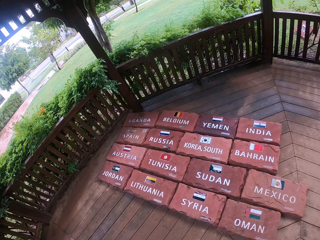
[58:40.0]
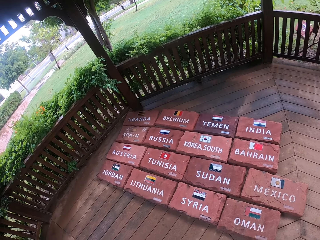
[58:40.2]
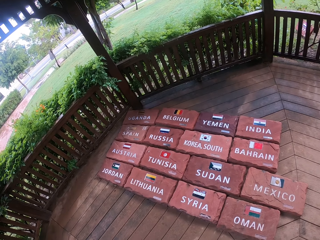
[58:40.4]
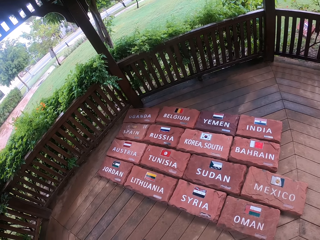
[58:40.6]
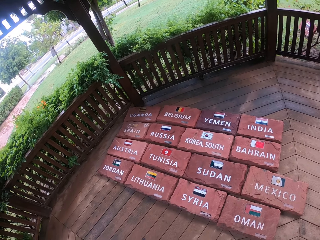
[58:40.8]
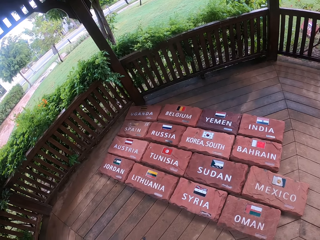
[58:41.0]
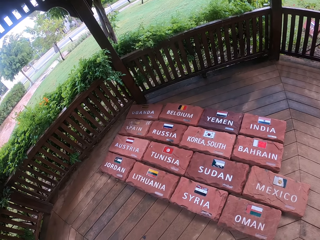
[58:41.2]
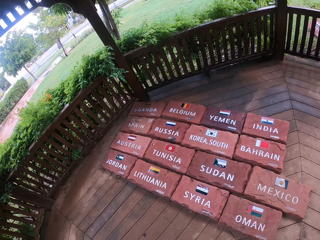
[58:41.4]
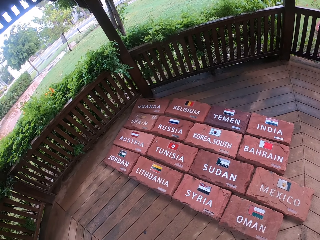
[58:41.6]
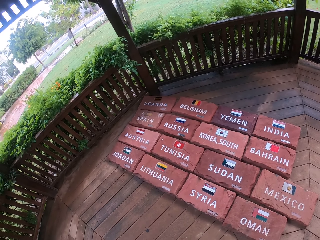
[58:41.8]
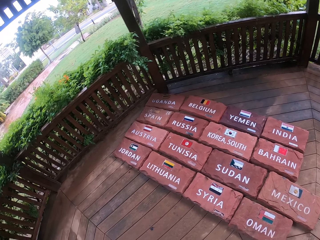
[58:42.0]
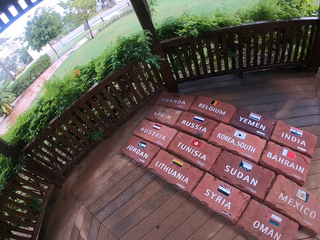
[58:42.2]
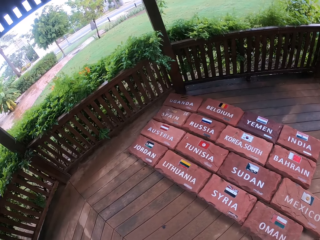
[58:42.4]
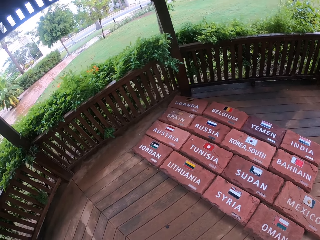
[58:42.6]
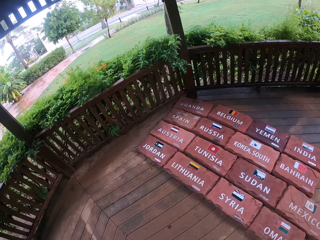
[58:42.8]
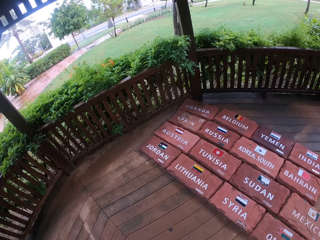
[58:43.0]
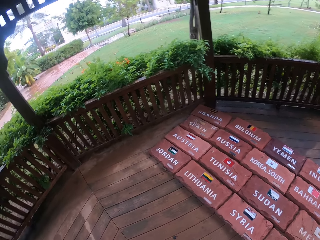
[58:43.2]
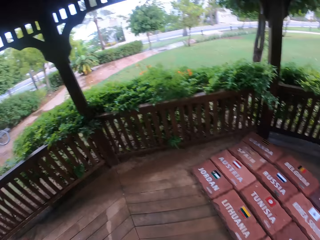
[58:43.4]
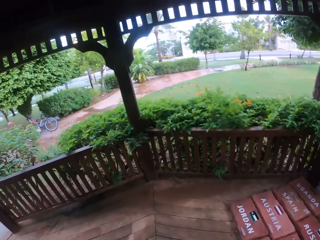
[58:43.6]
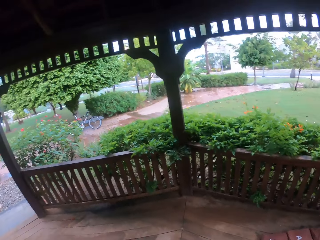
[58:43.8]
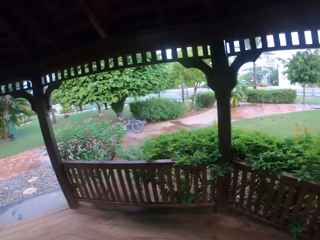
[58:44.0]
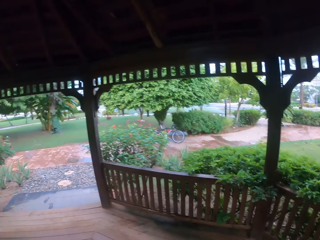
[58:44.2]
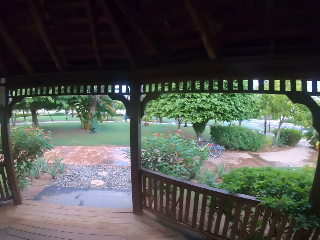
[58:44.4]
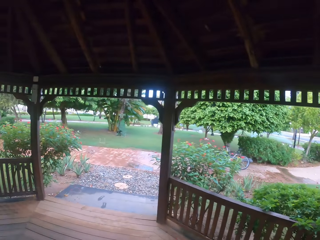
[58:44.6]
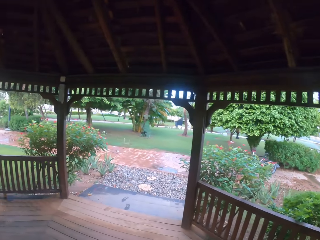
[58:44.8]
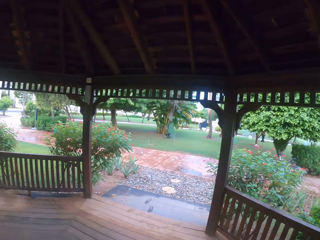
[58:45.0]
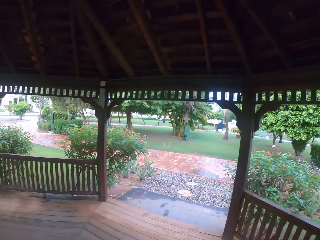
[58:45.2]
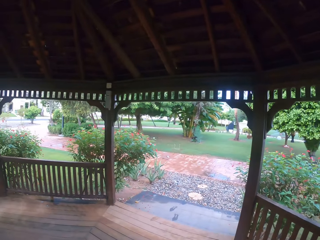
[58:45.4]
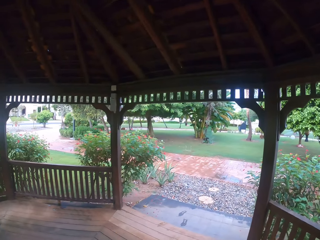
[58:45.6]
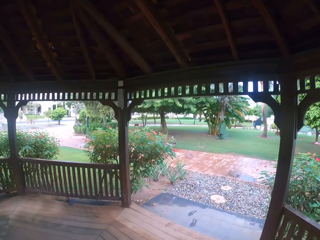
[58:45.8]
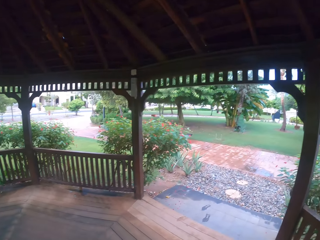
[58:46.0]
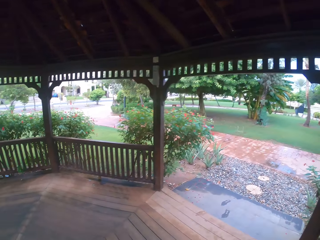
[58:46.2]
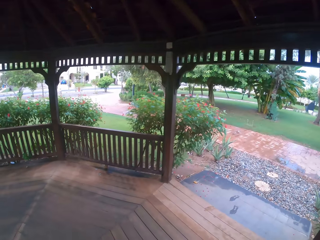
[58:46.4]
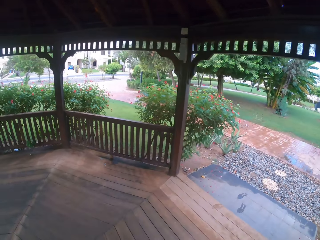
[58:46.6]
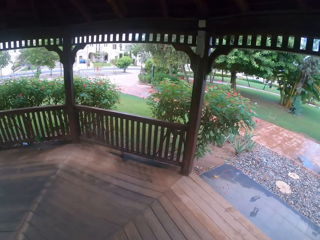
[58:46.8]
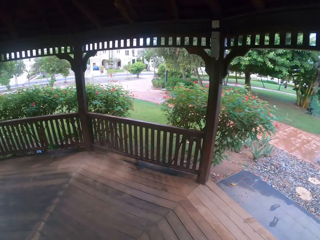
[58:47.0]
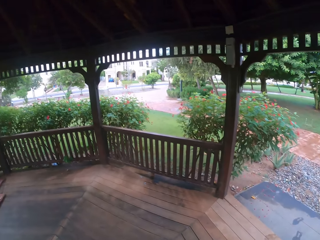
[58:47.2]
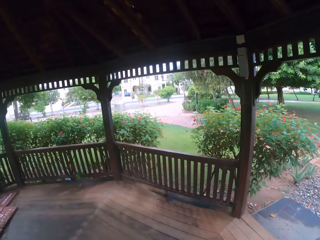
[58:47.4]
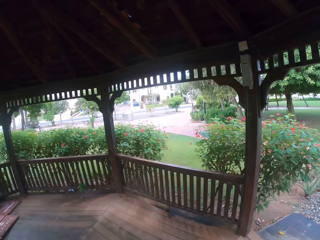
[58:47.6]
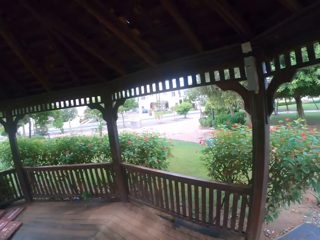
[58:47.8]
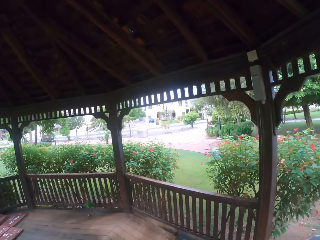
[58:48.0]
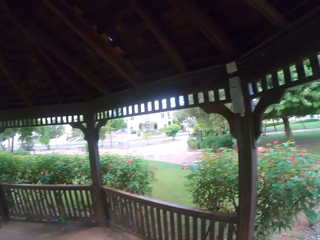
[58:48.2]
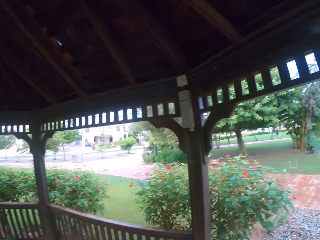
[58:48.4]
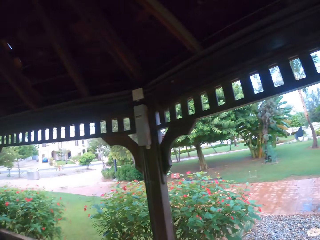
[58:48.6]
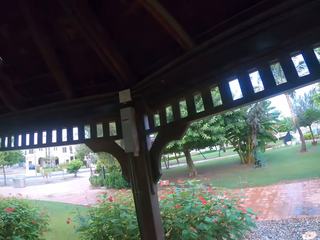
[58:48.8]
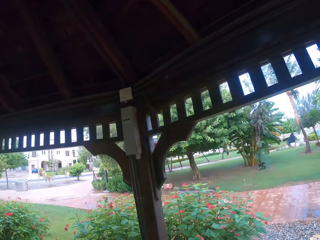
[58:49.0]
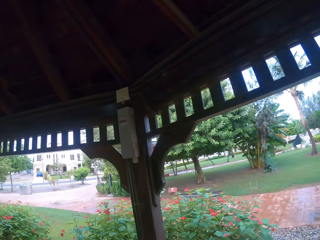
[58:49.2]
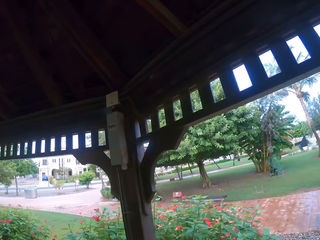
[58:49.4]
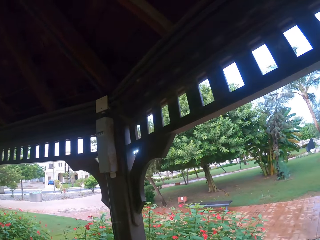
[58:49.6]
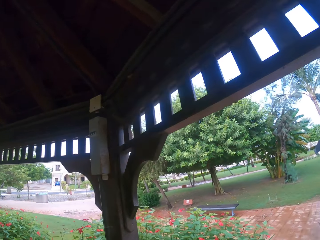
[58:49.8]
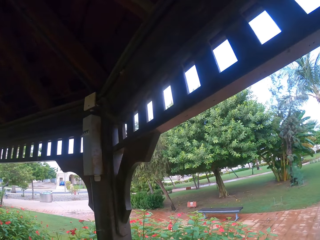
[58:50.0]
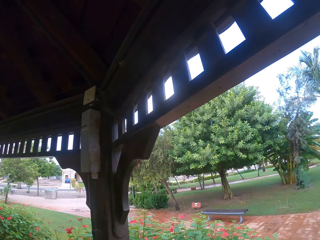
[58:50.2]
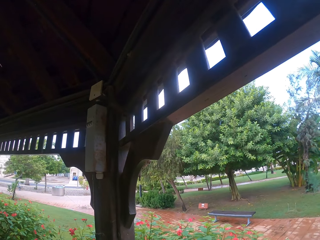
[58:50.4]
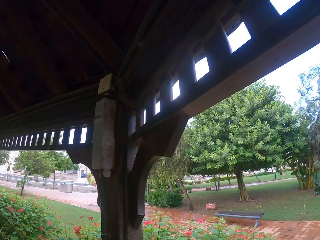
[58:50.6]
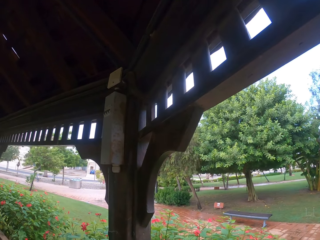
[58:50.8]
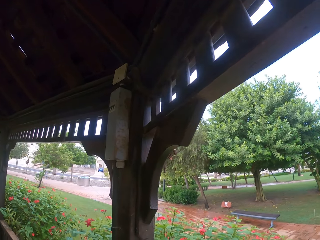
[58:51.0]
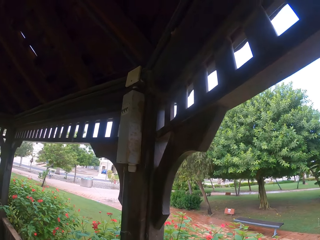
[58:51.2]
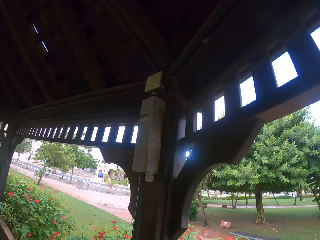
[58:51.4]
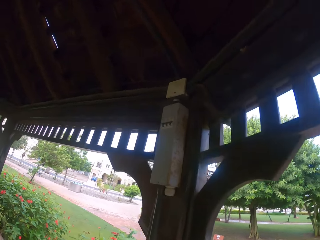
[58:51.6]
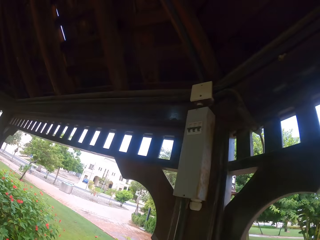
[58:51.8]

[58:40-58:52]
The camera wearer walks in the shelter.

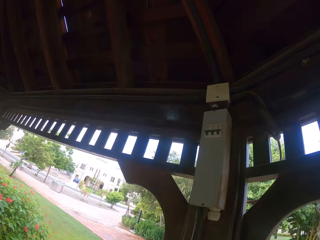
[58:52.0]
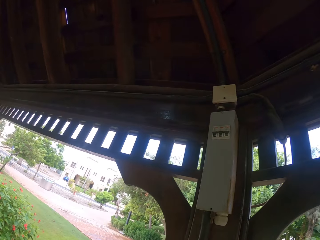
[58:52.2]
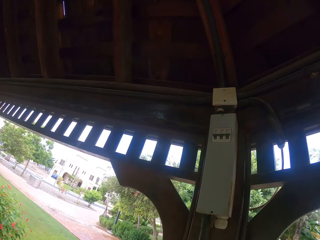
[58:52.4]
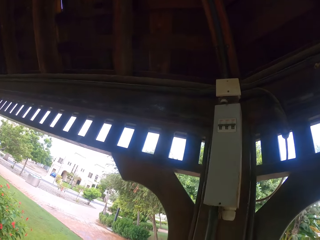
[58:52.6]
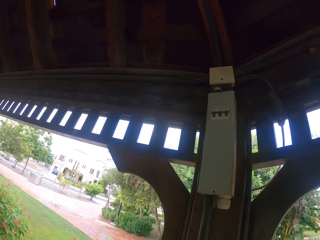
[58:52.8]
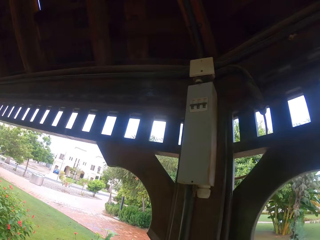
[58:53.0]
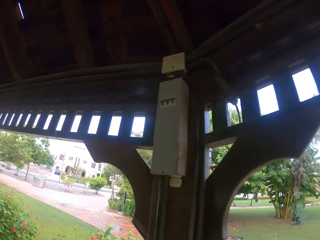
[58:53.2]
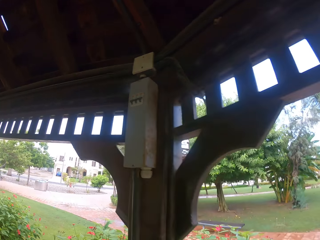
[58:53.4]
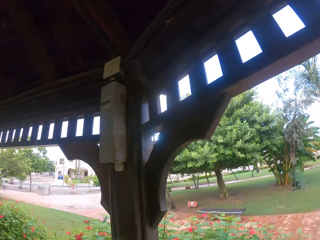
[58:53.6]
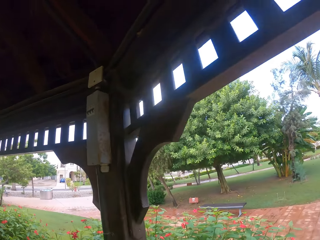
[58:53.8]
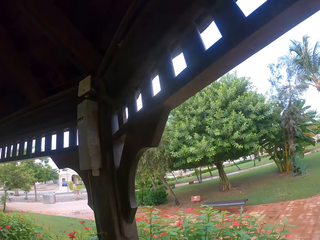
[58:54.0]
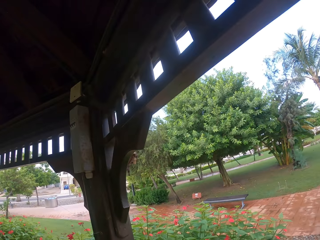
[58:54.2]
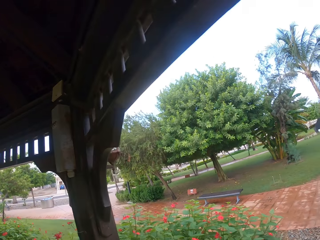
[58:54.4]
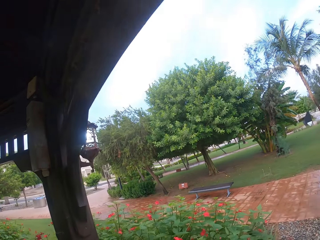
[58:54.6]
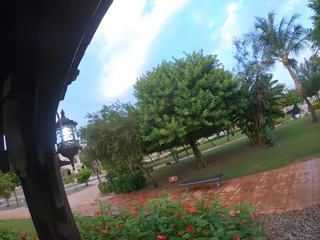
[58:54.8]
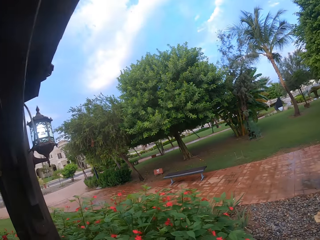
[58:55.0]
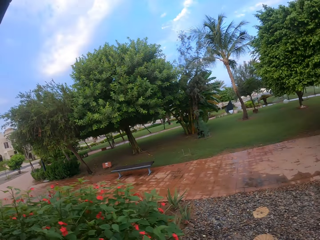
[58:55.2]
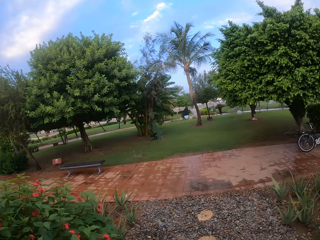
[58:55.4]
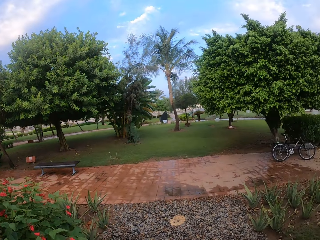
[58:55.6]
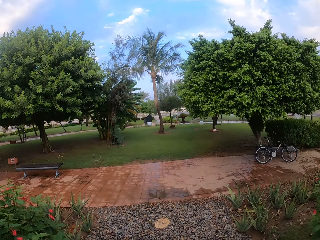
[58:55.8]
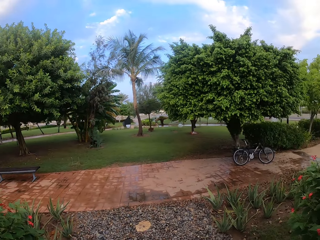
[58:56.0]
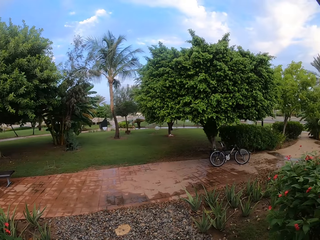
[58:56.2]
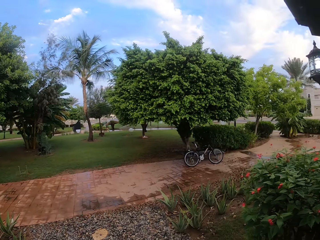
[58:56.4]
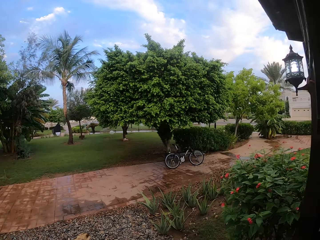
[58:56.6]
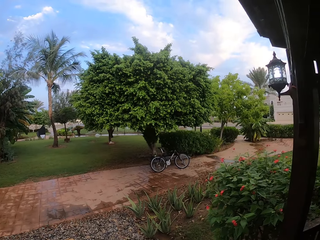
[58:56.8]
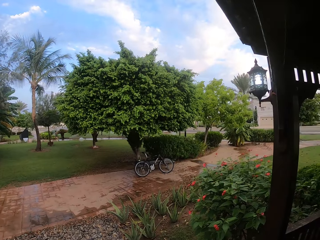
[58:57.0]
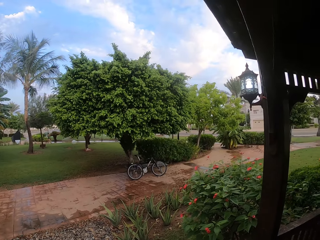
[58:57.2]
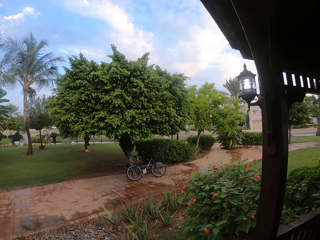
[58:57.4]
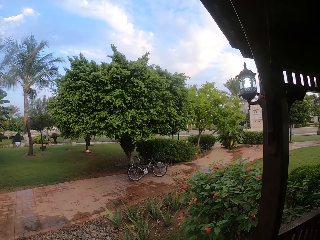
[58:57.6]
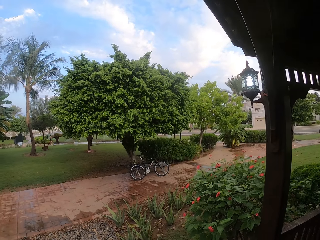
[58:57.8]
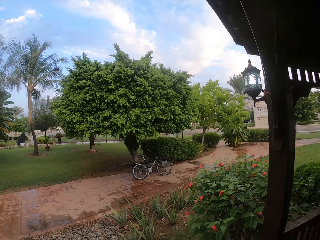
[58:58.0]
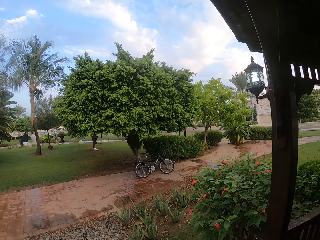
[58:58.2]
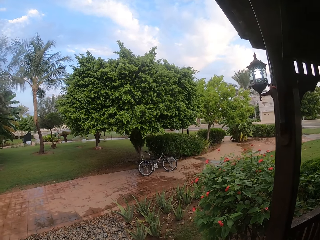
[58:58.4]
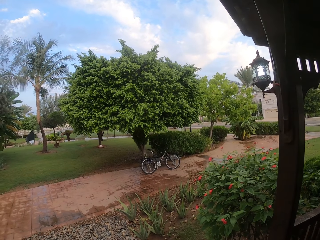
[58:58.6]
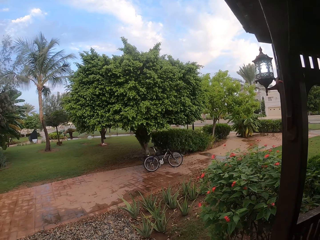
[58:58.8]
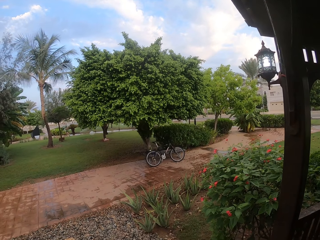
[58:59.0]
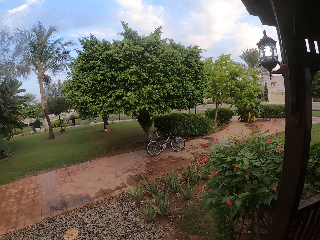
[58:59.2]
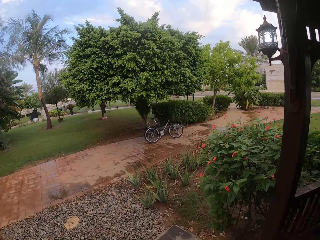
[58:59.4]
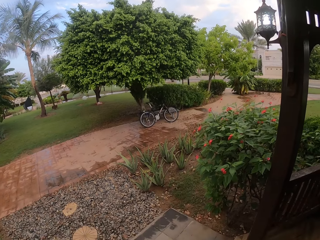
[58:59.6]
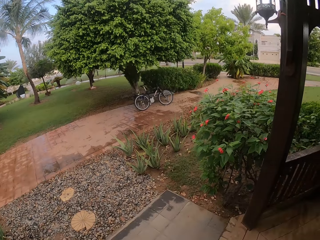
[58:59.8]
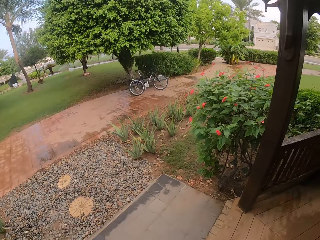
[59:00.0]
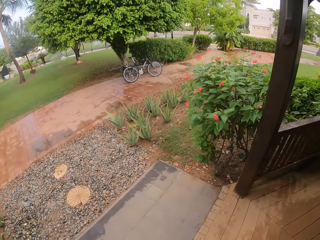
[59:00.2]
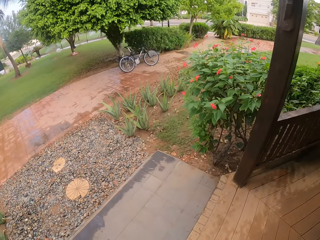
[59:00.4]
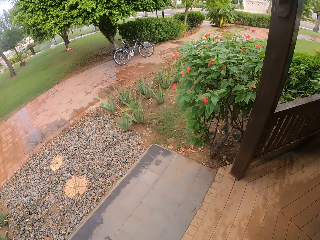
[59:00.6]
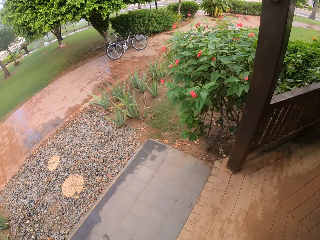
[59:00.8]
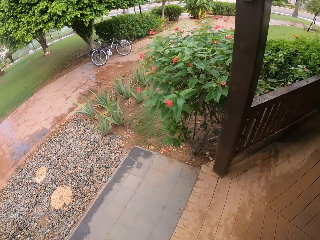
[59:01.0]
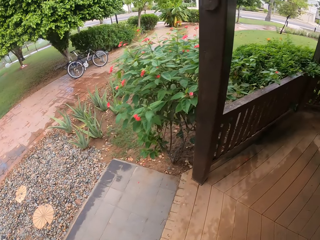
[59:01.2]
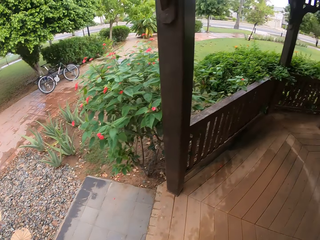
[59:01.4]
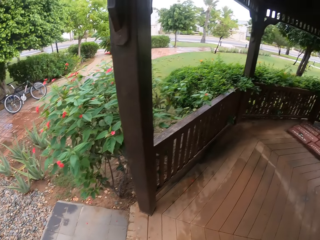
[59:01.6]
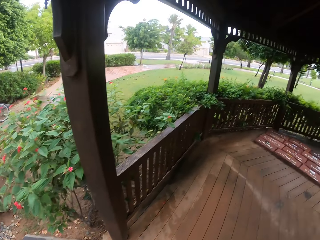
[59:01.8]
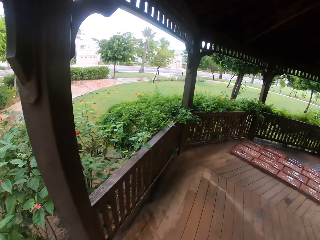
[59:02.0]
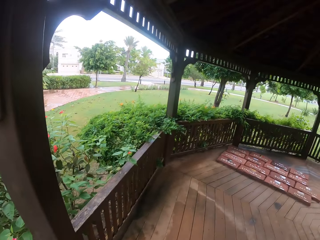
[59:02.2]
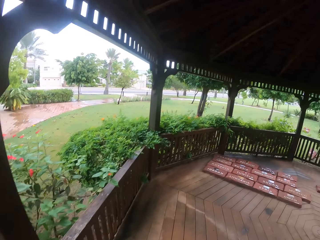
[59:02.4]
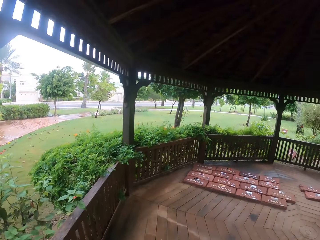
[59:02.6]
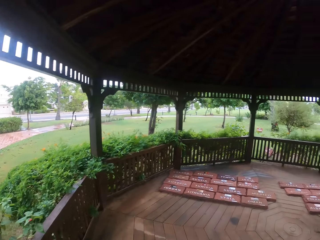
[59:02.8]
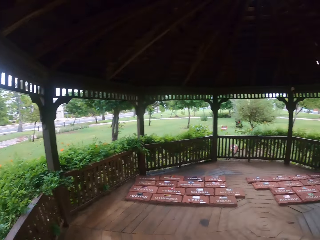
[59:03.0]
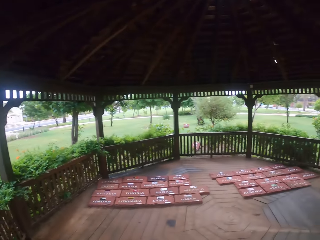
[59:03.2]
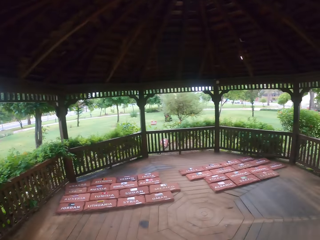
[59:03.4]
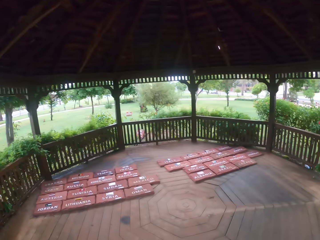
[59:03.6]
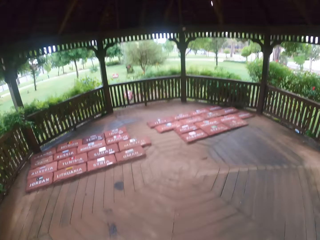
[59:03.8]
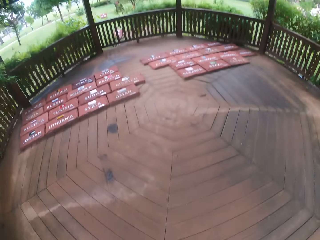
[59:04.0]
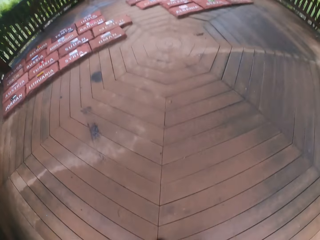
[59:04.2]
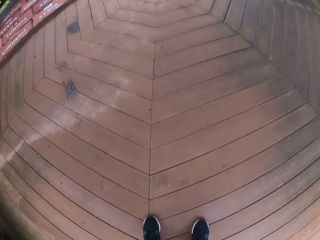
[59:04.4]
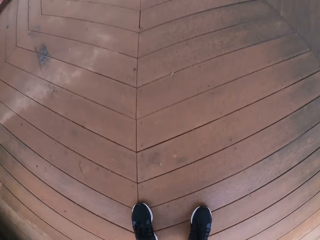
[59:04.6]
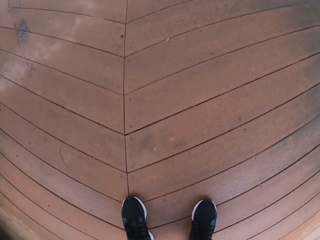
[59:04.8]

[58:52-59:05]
The camera wearer looks around. They walk in the shelter. They bow down.
